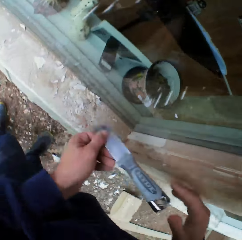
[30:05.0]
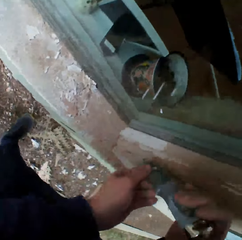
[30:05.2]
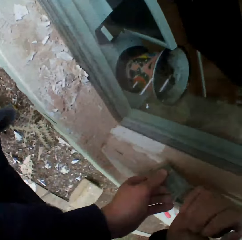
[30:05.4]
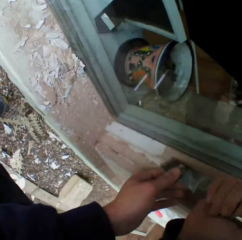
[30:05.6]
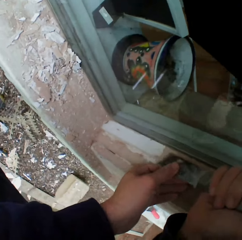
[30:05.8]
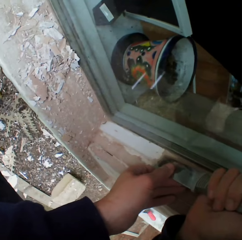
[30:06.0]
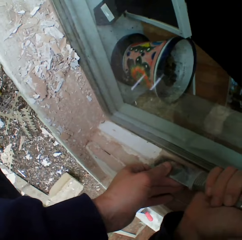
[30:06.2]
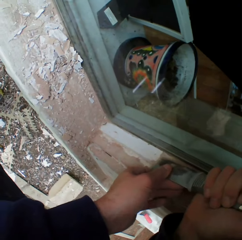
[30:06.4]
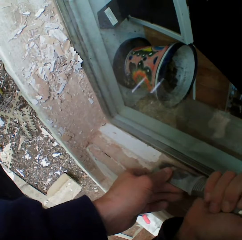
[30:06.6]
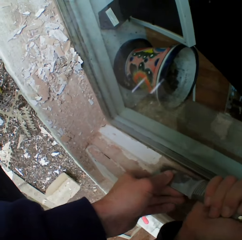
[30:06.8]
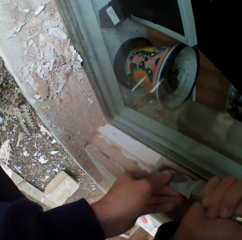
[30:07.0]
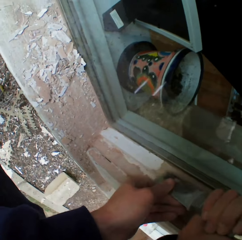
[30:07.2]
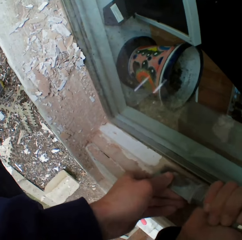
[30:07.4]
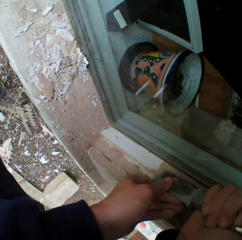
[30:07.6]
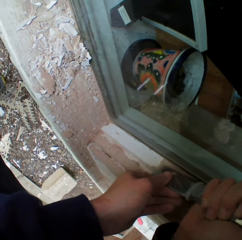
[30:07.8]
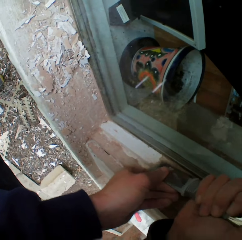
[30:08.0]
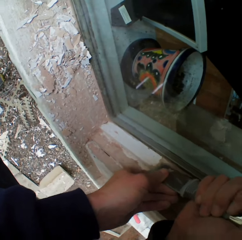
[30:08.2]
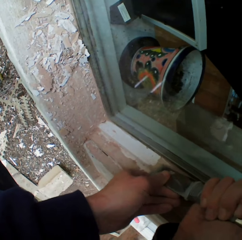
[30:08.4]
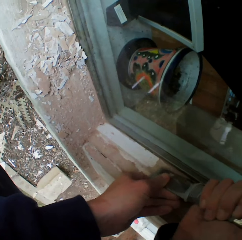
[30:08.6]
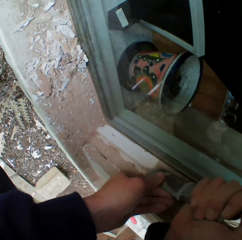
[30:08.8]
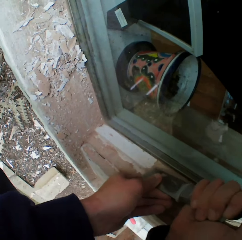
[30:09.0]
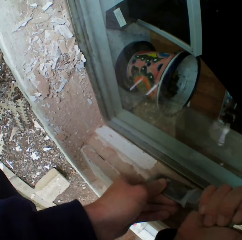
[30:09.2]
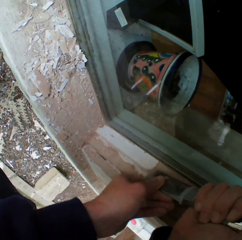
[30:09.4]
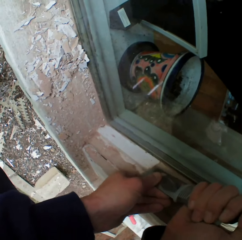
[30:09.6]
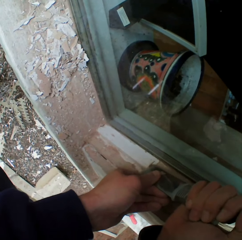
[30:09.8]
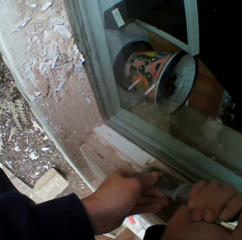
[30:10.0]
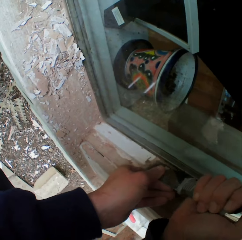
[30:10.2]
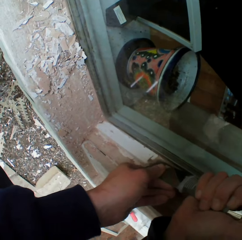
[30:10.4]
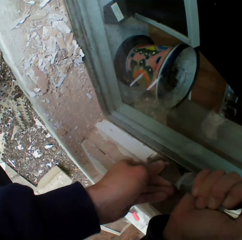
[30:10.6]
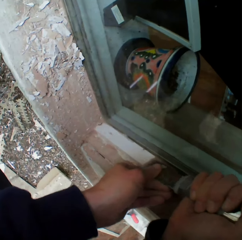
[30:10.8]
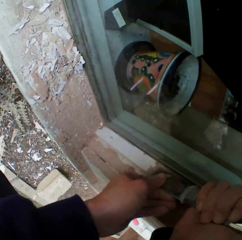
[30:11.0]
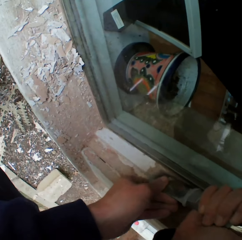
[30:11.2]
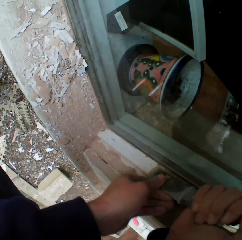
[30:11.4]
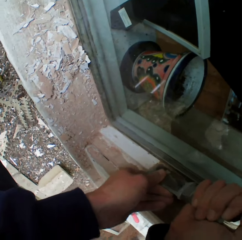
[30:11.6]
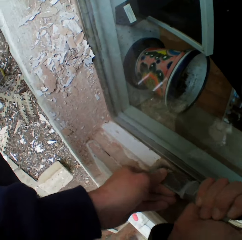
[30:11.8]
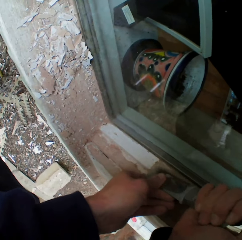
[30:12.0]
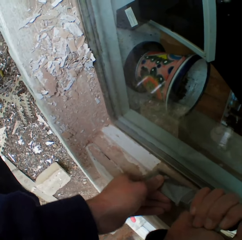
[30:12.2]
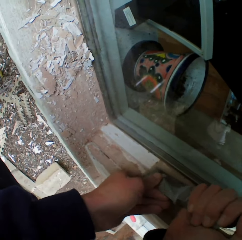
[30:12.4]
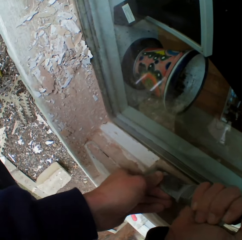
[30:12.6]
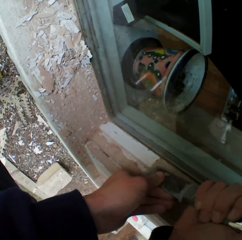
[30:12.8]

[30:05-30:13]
The camera wearer removes the dried paint with a metal scraper.

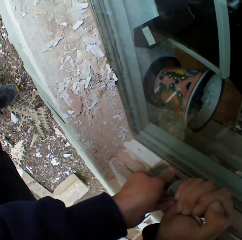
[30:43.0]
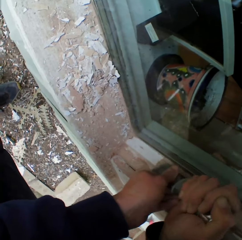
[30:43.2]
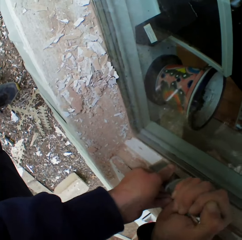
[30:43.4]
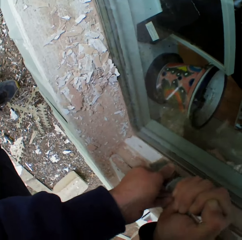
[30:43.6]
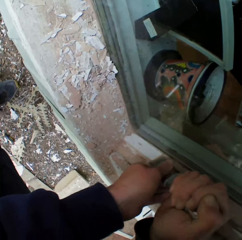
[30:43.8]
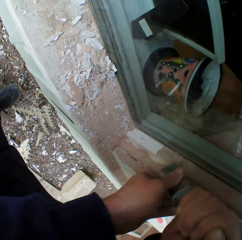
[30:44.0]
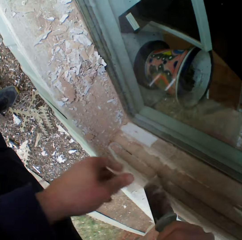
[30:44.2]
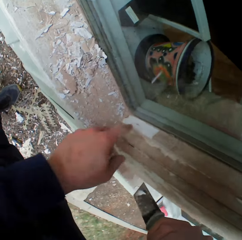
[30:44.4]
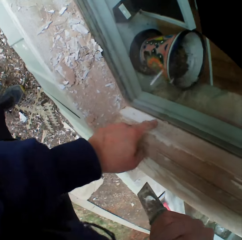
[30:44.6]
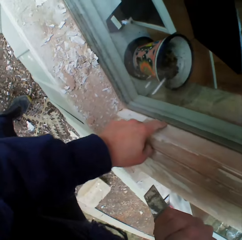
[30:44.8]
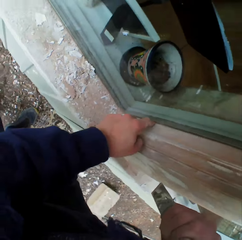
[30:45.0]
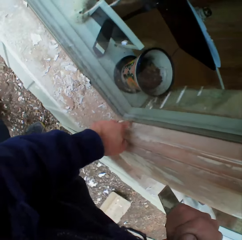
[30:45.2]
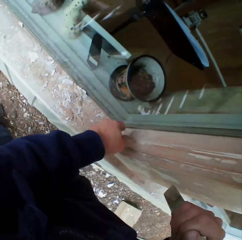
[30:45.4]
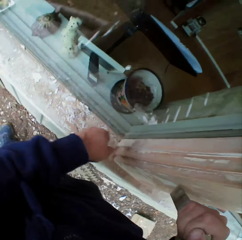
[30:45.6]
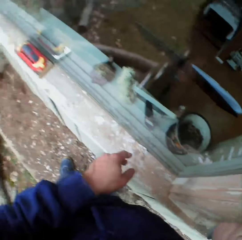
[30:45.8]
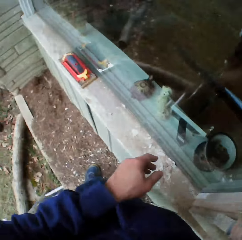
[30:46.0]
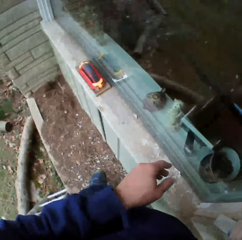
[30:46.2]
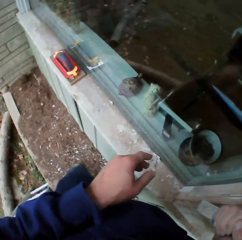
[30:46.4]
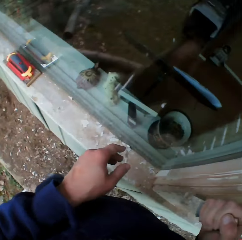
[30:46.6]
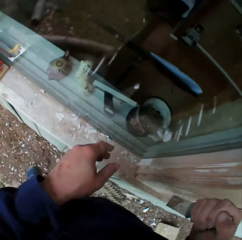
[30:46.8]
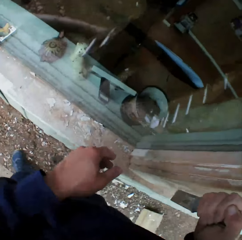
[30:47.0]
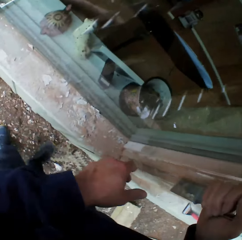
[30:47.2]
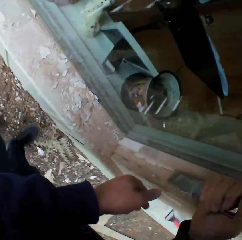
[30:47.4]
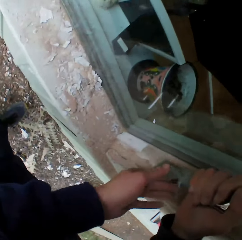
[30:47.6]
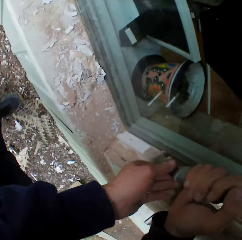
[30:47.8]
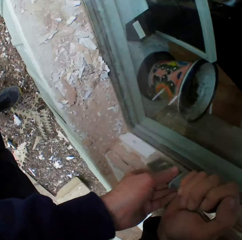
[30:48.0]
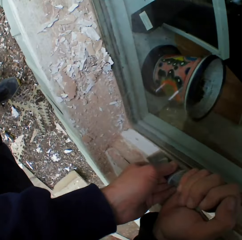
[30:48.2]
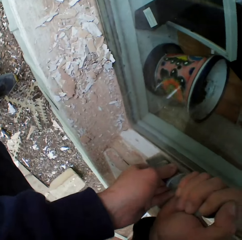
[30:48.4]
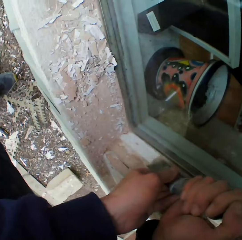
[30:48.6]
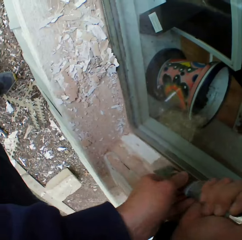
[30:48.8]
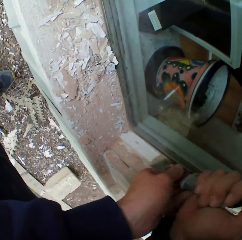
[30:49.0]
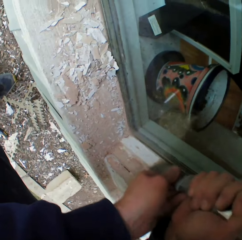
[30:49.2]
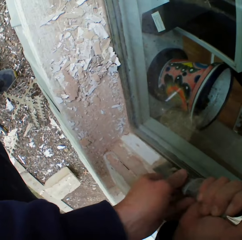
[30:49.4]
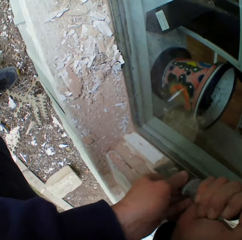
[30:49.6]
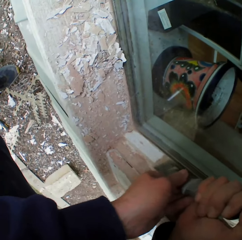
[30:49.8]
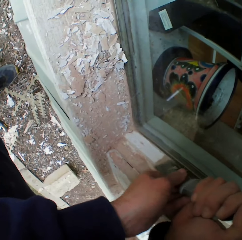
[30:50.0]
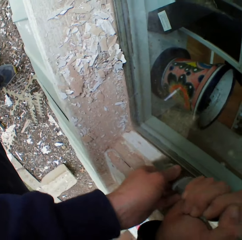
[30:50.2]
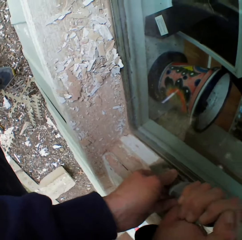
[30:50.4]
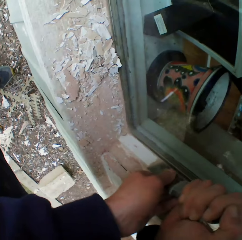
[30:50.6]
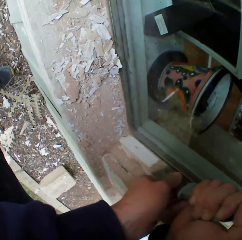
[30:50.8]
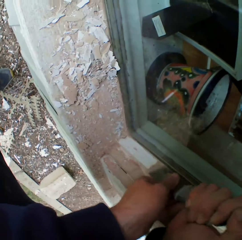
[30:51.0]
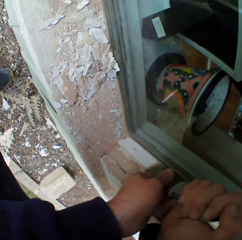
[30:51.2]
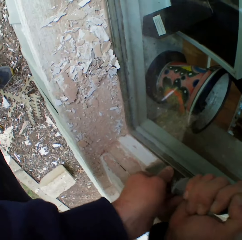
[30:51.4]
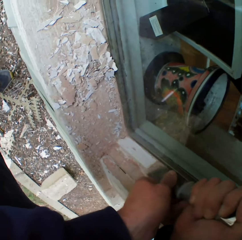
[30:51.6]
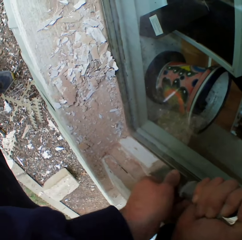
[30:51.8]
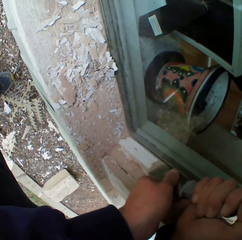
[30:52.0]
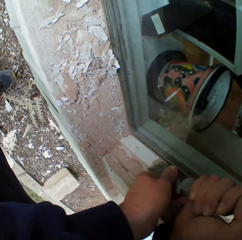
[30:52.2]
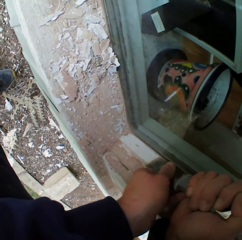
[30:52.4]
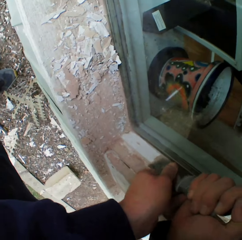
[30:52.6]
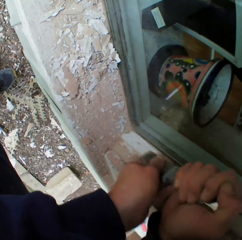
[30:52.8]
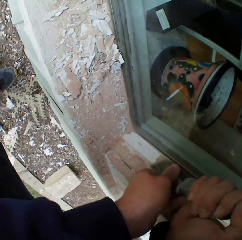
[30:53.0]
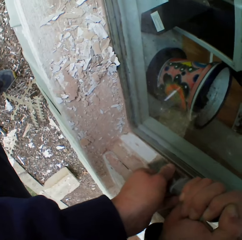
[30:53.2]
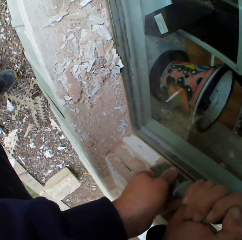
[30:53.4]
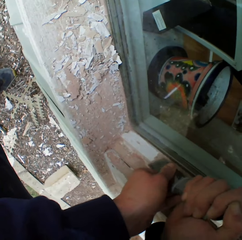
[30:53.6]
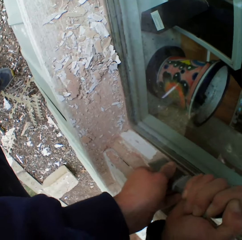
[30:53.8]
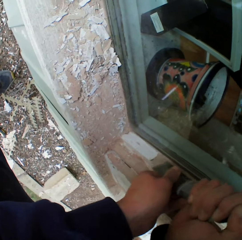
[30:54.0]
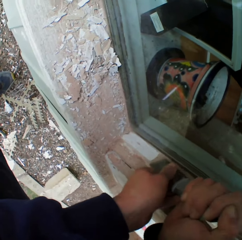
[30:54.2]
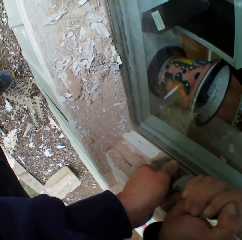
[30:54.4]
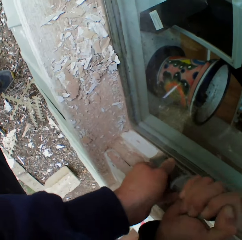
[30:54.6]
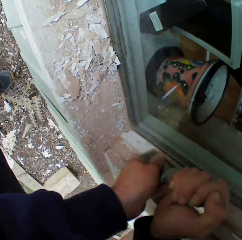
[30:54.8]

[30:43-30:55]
The camera wearer touches the wall with his finger. He looks at the surface. He removes the paint with a metal scraper.

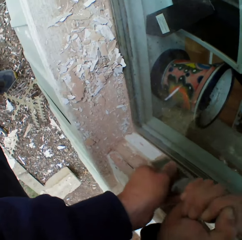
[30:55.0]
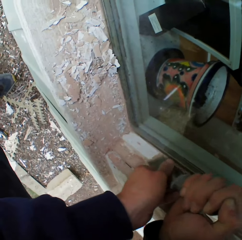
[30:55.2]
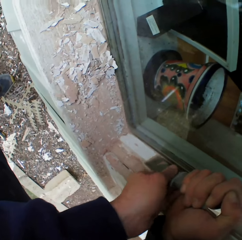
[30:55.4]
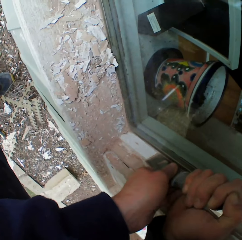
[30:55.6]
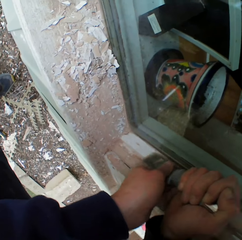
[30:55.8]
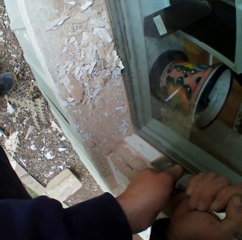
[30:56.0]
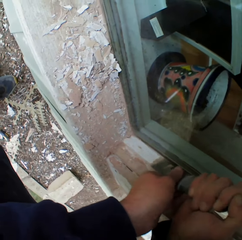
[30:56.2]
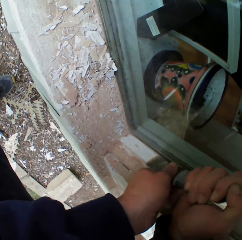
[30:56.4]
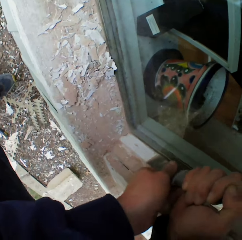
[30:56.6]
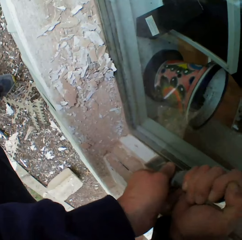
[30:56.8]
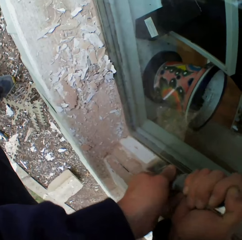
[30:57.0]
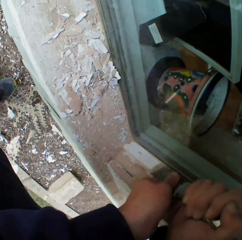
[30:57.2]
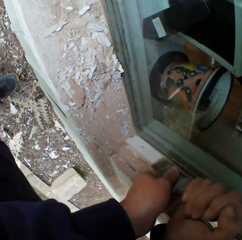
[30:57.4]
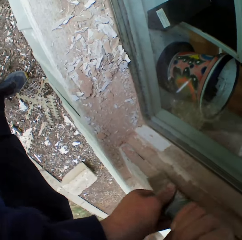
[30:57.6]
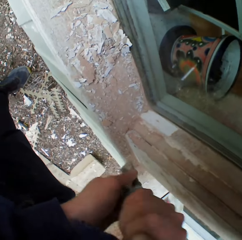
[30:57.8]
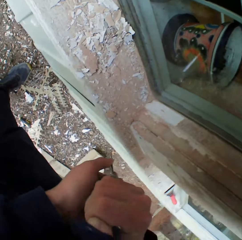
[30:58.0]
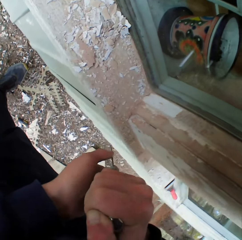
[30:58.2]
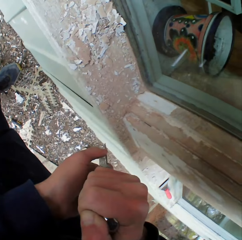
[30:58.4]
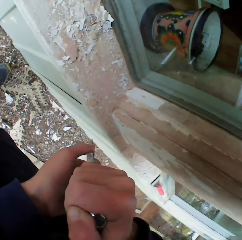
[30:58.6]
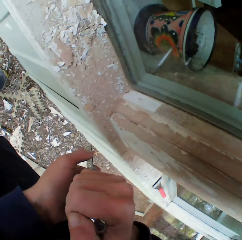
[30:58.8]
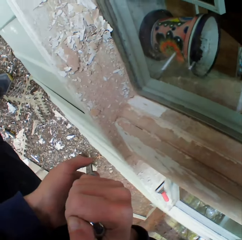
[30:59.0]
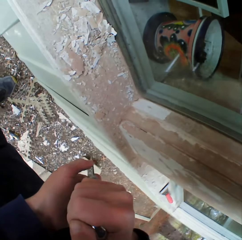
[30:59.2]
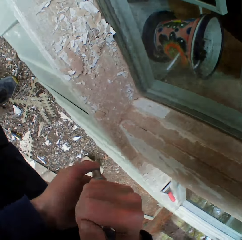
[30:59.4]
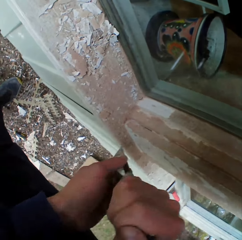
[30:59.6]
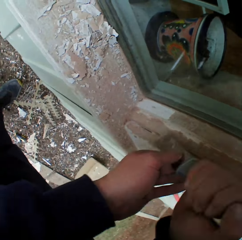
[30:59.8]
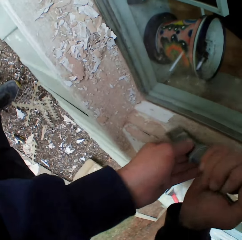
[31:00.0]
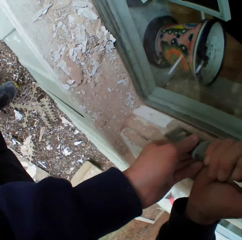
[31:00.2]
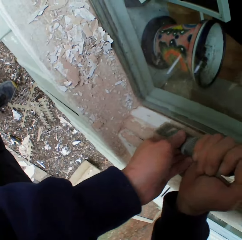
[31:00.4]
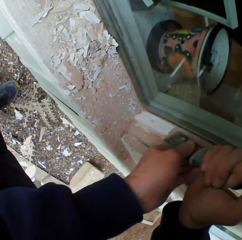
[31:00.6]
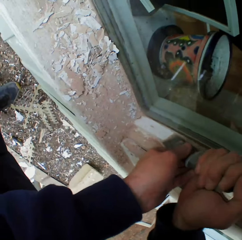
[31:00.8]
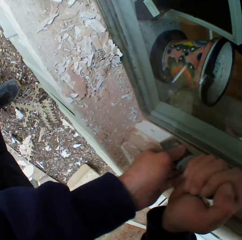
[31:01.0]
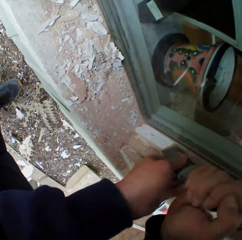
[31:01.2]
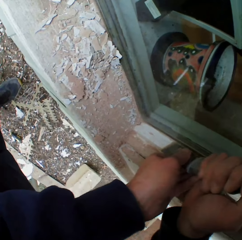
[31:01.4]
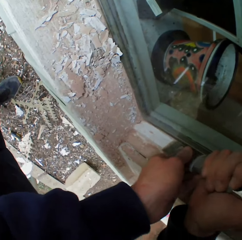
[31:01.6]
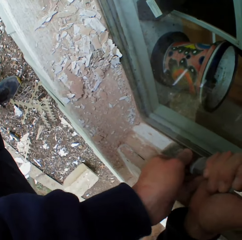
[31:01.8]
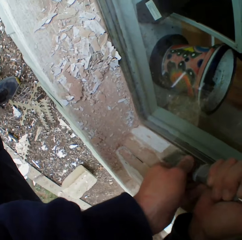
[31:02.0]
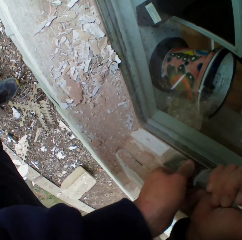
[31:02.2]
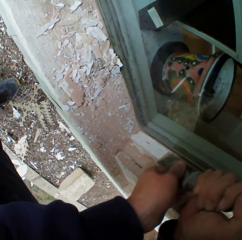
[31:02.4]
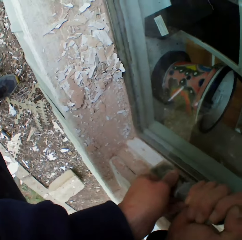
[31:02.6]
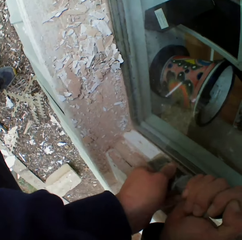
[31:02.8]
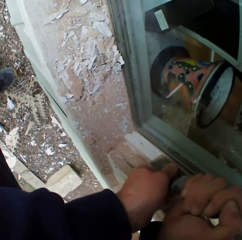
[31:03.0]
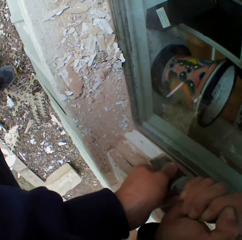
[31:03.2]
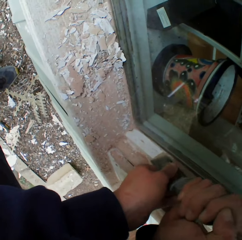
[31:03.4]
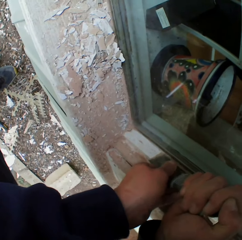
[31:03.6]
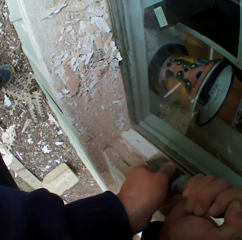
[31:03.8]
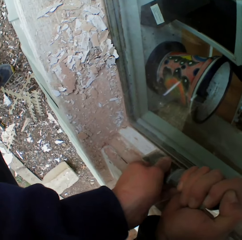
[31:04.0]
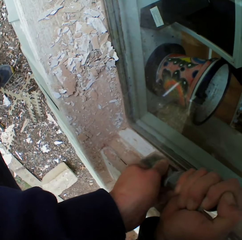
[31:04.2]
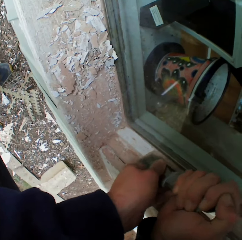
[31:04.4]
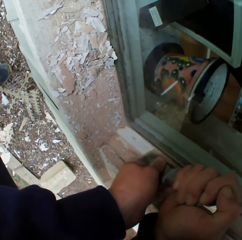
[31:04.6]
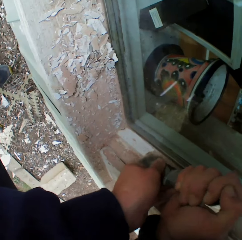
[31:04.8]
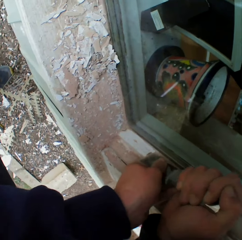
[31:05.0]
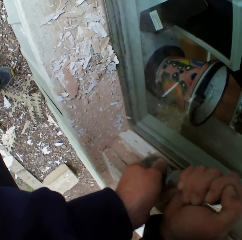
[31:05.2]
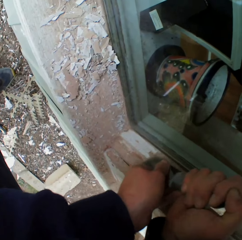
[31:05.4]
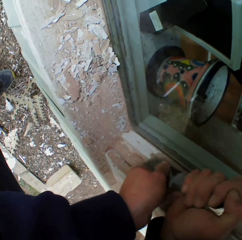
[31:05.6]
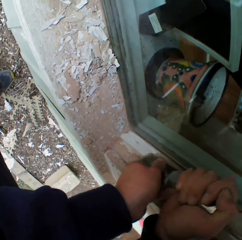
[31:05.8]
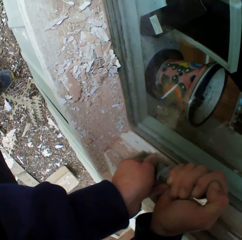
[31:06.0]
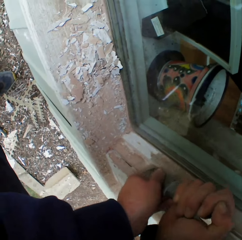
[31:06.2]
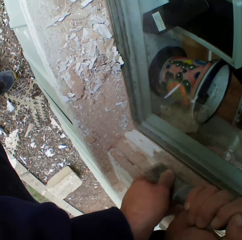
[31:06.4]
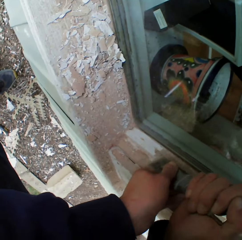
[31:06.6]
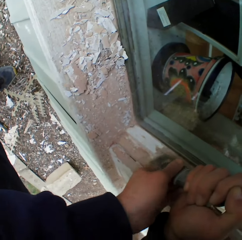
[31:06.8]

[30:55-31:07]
The camera wearer stops for a while. They look at the surface. They scrape the surface and remove the dried paint with a metal scraper.
